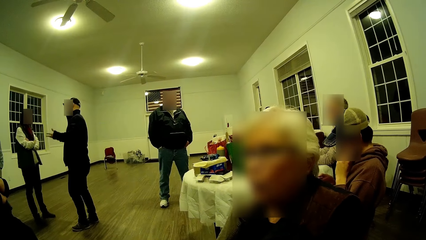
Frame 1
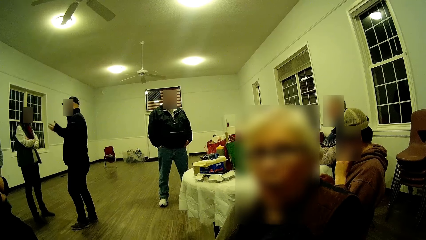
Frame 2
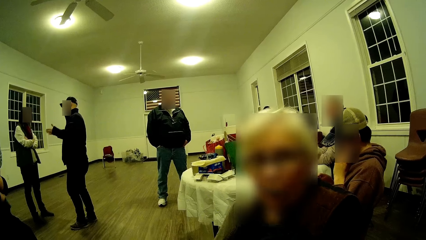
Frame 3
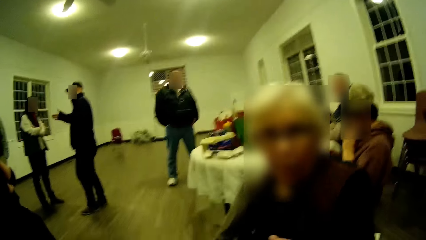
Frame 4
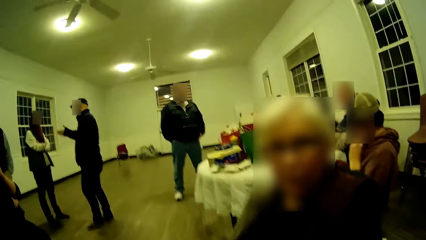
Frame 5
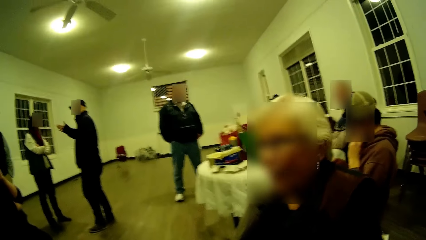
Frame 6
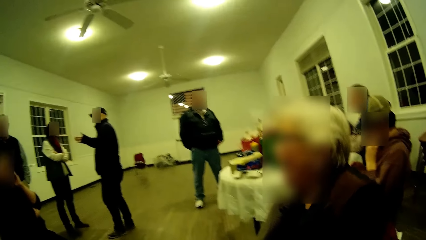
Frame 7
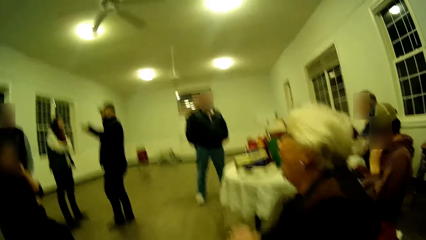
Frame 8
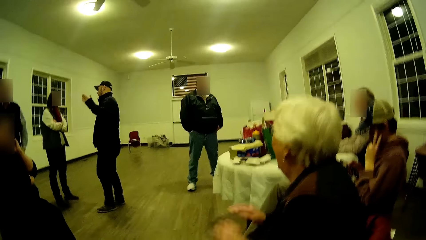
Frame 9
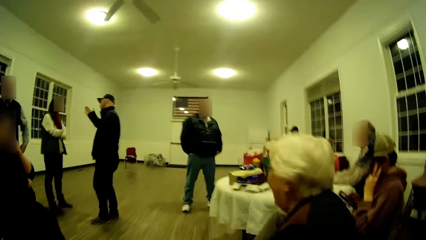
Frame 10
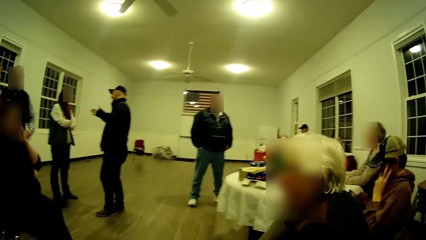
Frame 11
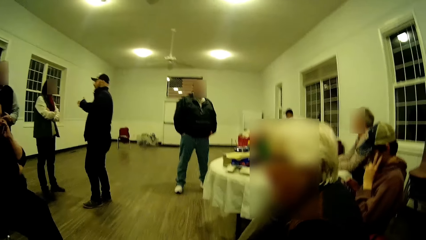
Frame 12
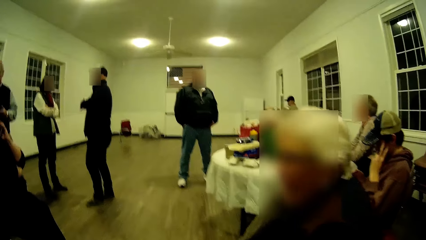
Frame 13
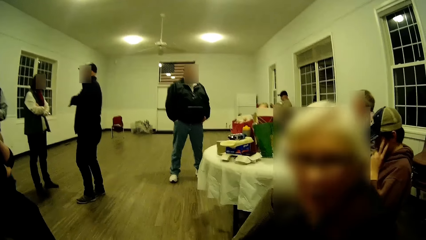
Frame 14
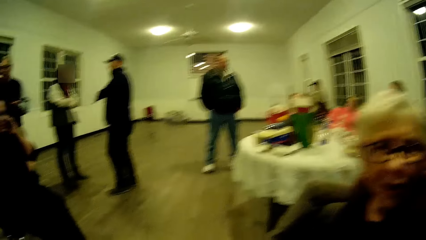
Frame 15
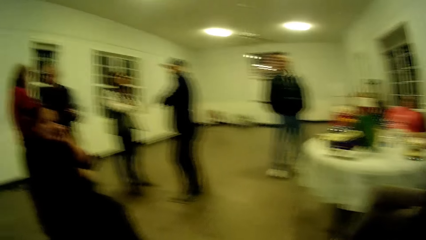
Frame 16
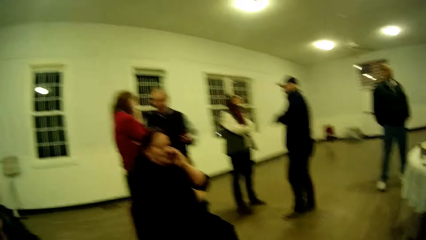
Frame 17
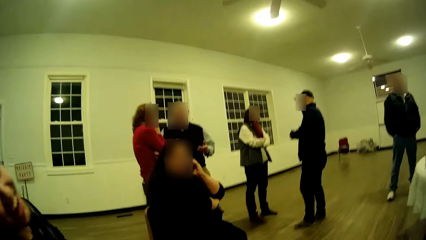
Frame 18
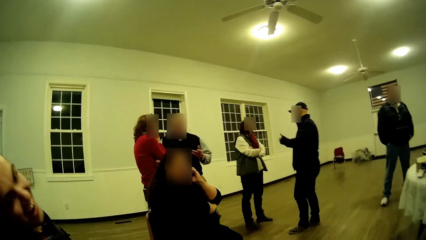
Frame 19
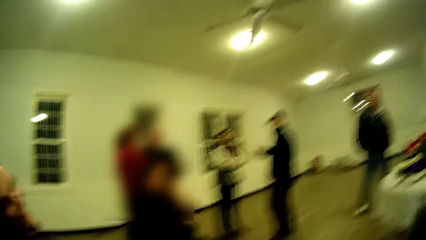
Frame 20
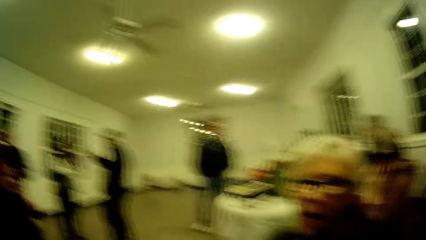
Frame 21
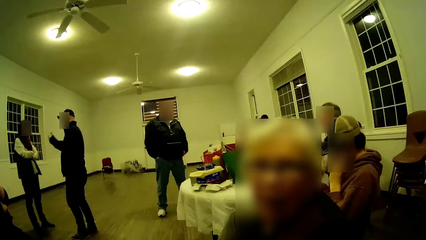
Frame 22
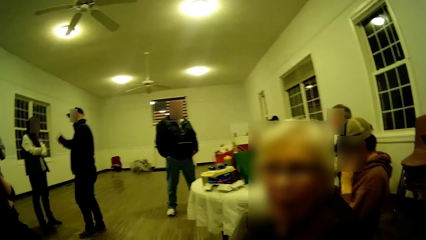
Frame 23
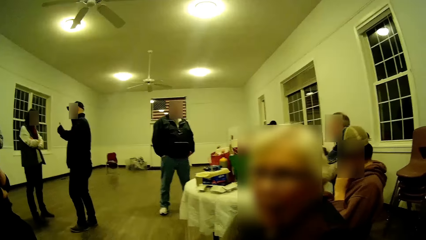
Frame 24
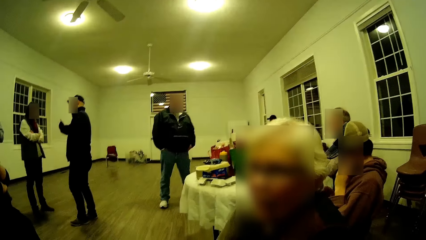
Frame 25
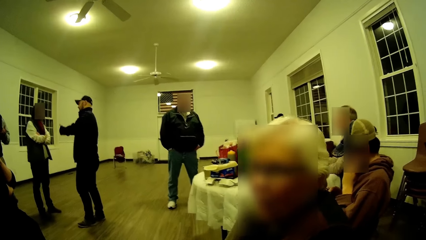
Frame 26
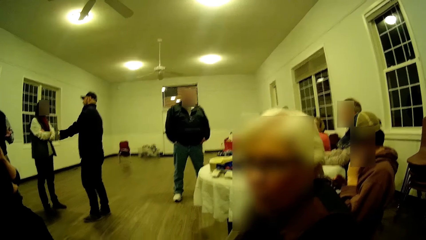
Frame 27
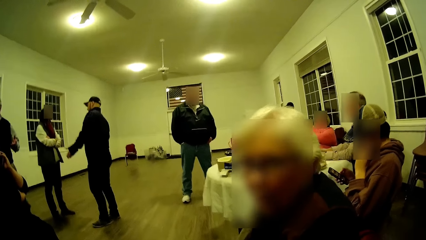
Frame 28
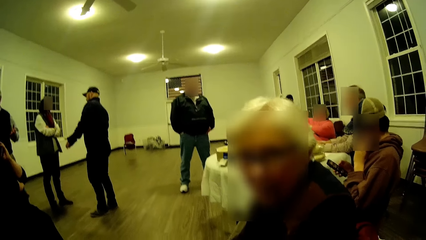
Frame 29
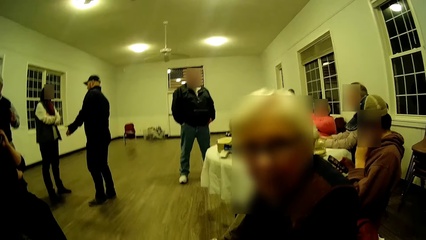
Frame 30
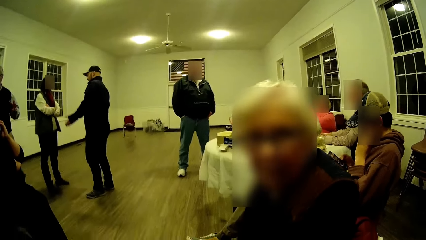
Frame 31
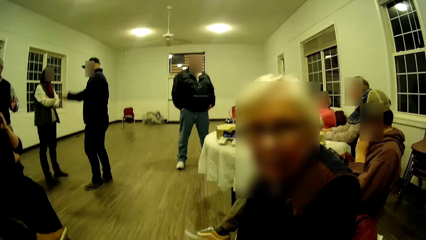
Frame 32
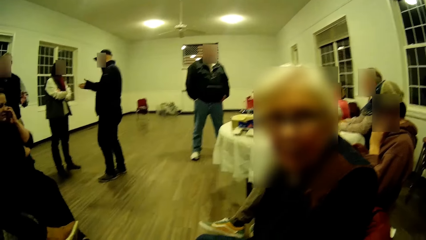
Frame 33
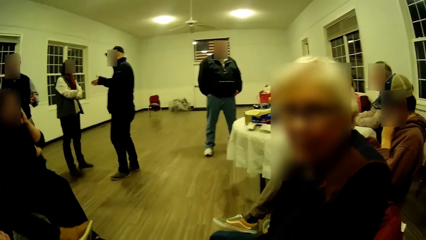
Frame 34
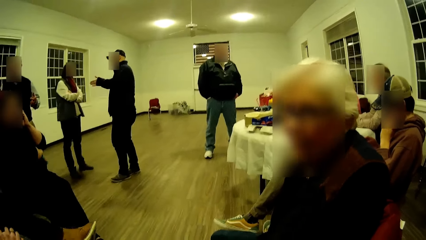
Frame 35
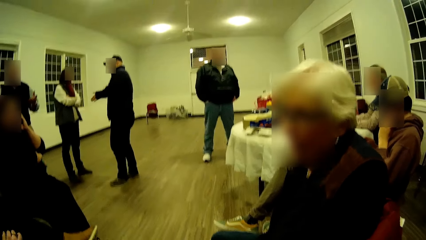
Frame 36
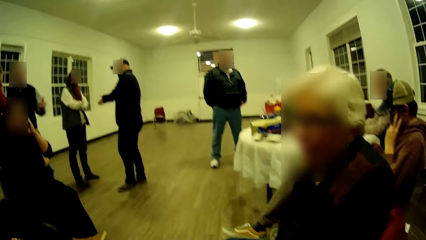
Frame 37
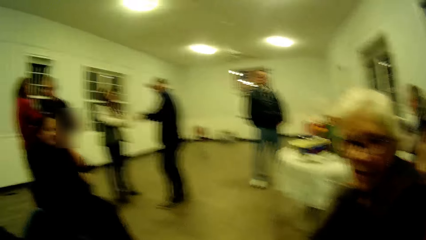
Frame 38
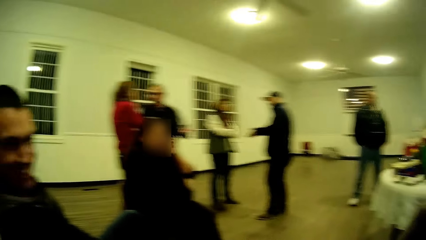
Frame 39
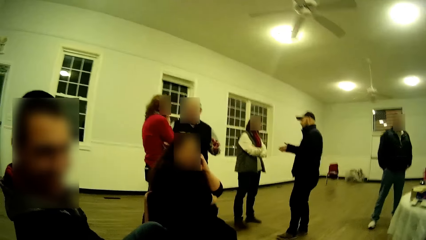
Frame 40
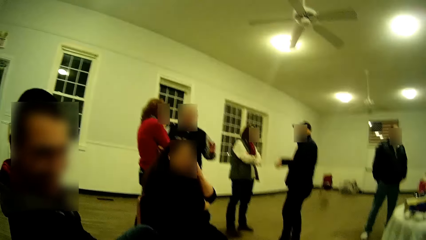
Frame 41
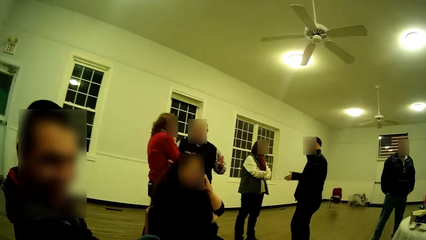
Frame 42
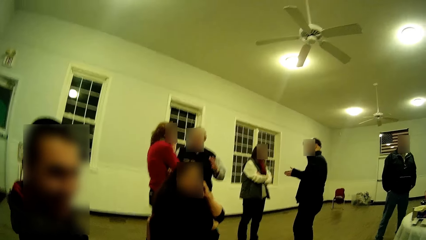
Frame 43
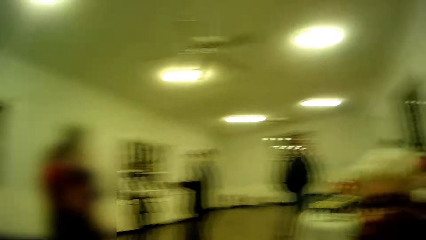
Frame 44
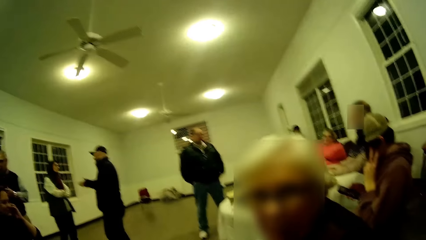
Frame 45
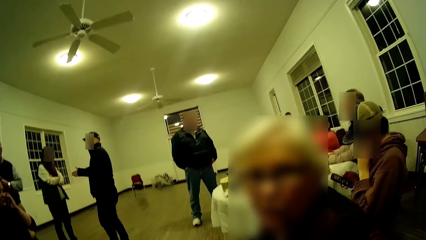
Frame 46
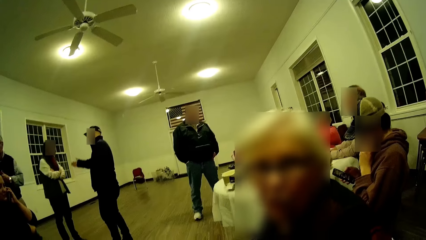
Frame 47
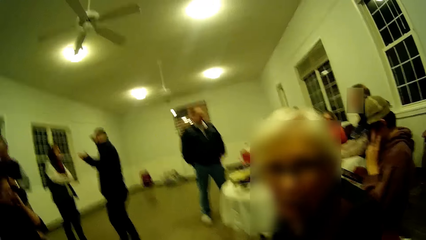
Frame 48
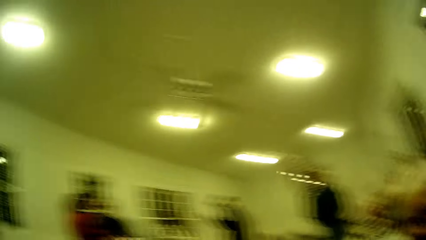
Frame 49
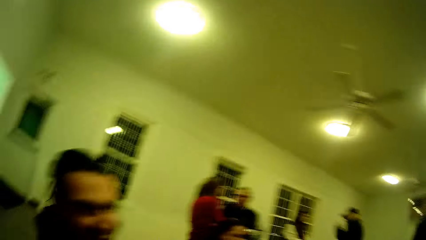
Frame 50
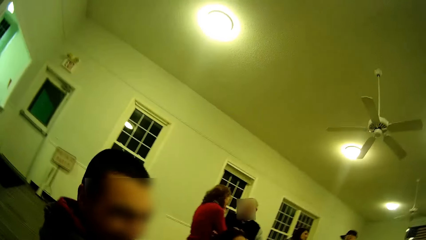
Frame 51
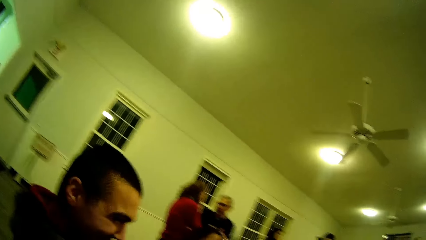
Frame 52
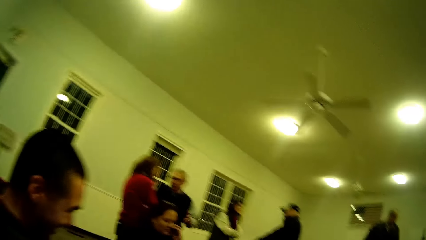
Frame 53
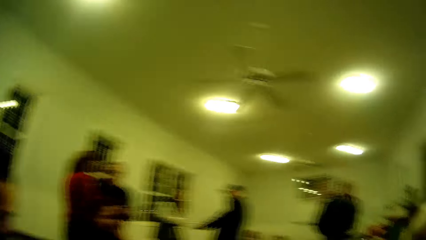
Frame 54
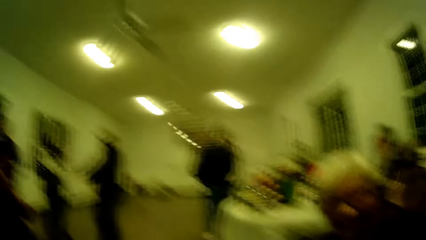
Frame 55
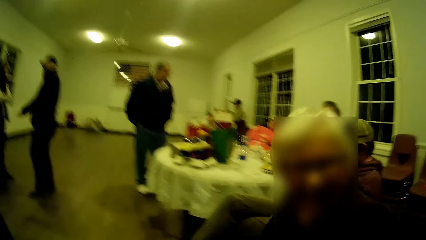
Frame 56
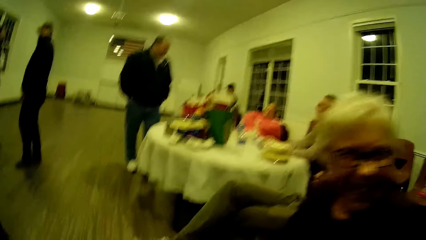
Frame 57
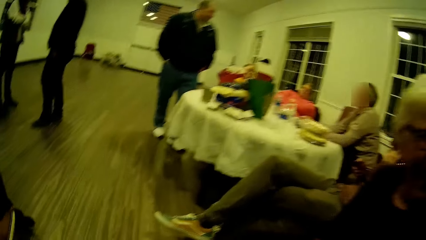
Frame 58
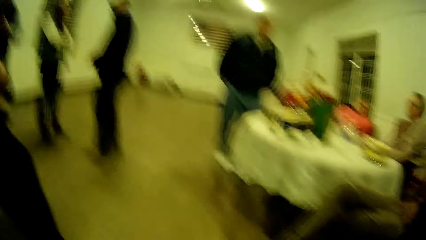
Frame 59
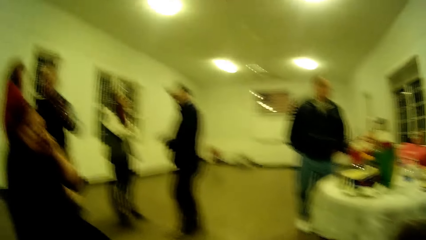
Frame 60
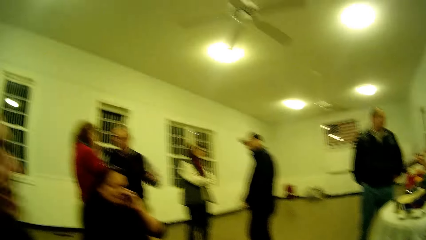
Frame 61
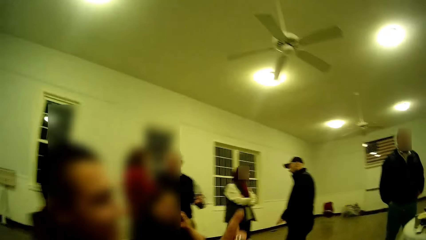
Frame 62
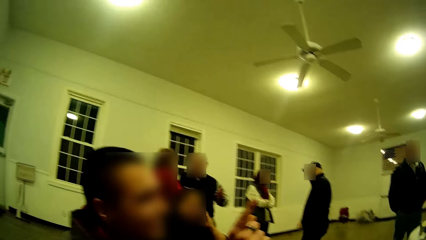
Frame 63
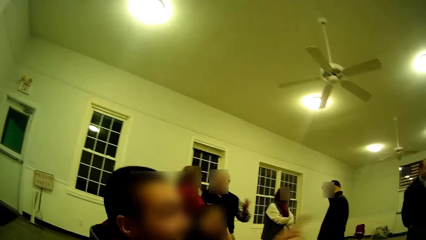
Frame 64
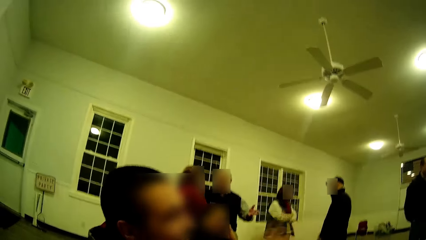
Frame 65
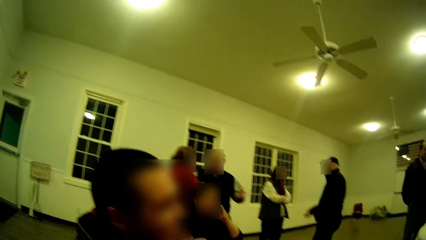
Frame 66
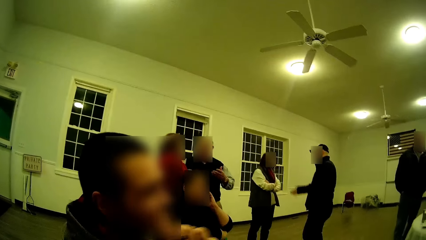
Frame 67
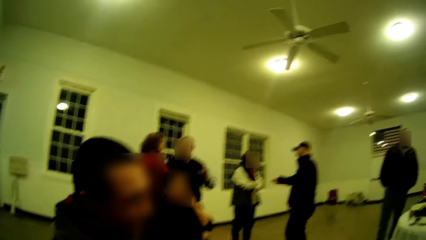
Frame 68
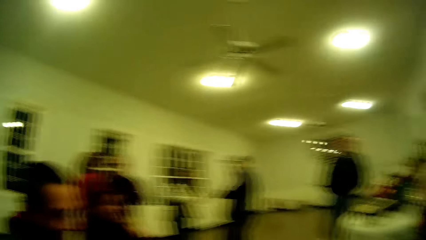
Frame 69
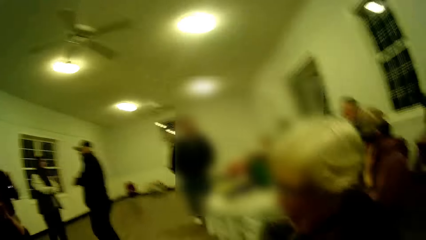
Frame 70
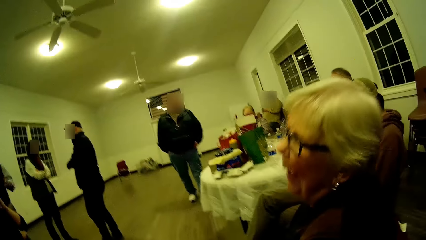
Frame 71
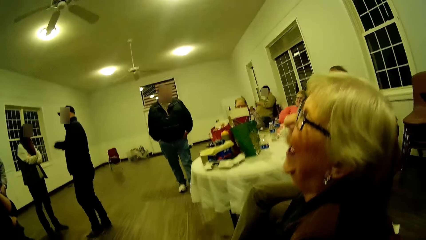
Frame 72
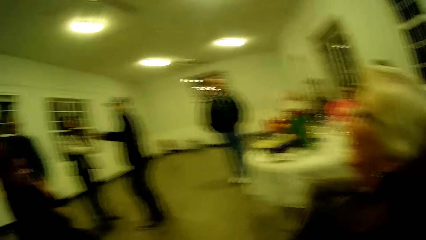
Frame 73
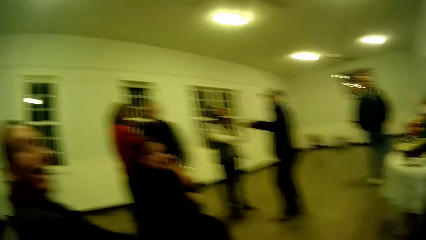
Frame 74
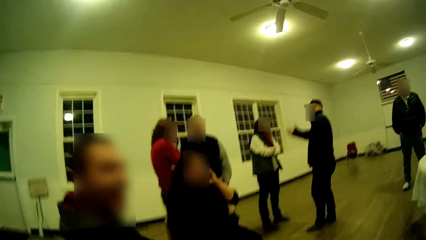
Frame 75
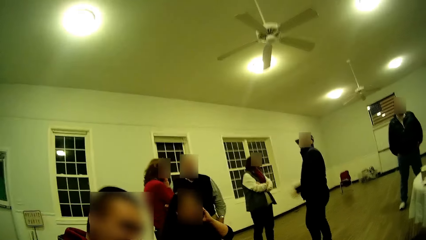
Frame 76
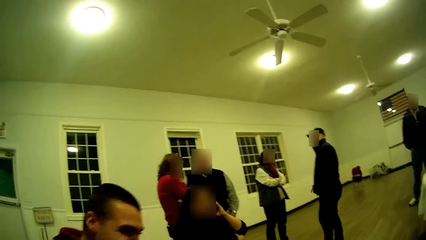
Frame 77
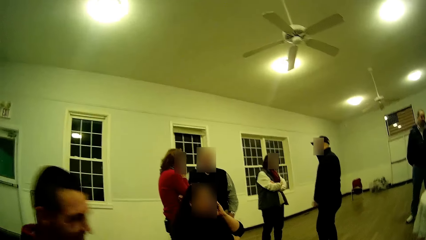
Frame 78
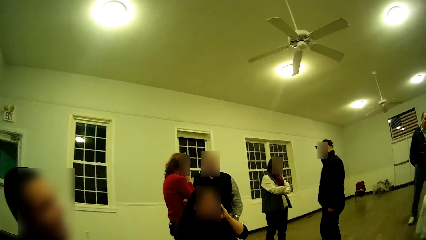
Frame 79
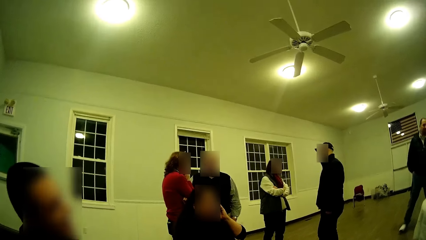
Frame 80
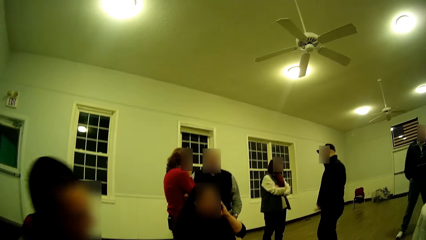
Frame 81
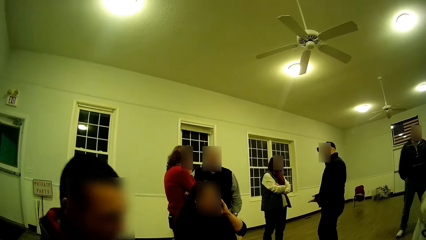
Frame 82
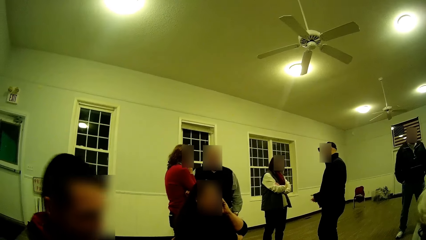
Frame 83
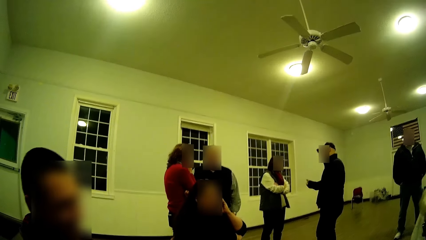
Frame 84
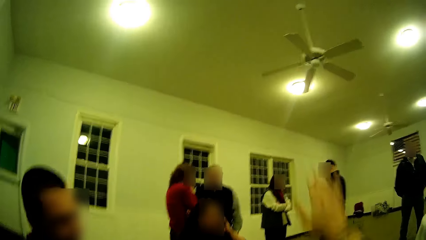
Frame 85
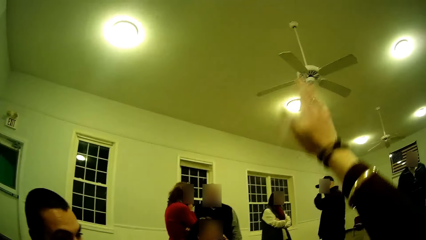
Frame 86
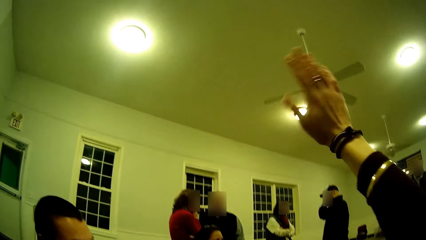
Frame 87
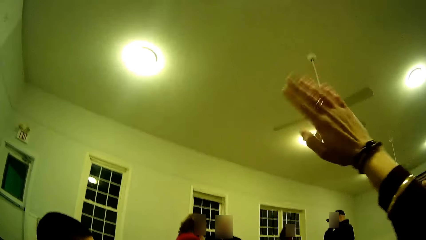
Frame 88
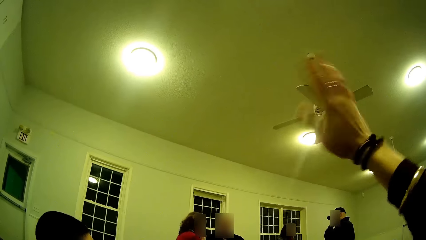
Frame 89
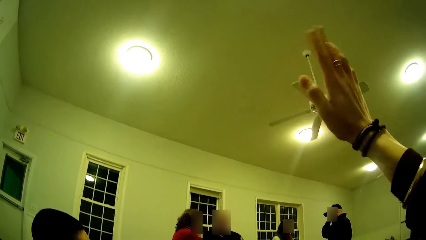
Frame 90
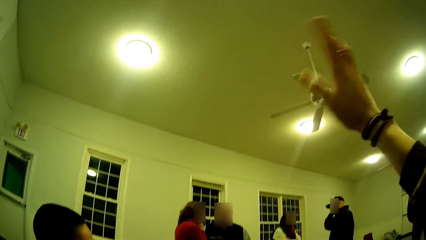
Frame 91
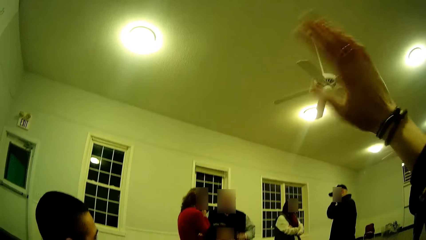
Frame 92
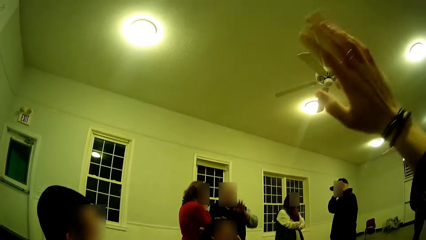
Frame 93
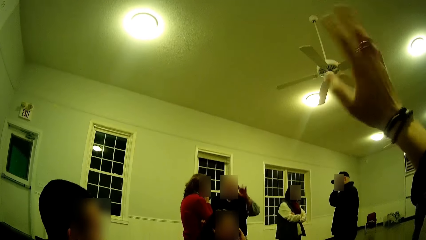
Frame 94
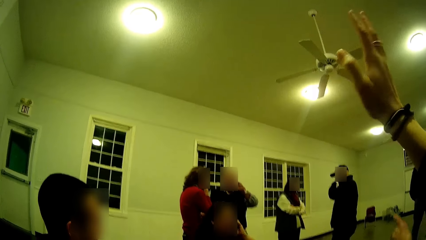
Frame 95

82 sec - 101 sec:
The woman moves her hand to the other side and talks. The man talks. The woman talks. The man talks. The woman talks. The man laughs. The woman talks. The man points his finger and talks. The man moves his hand and talks. The woman talks. The man laughs. The camera wearer waves his hand. The woman raises her hand up.
